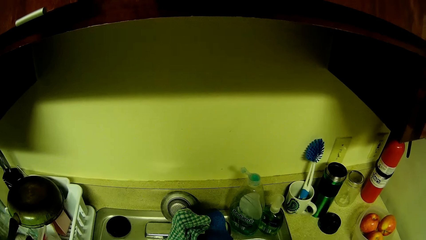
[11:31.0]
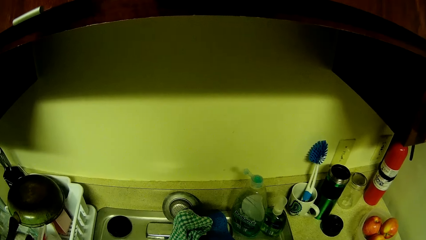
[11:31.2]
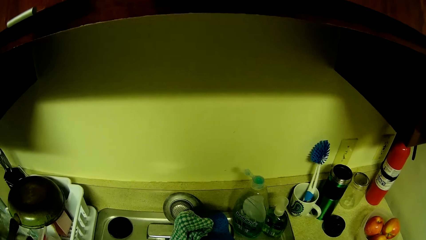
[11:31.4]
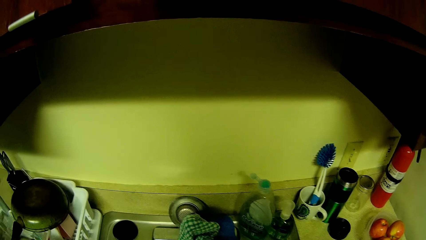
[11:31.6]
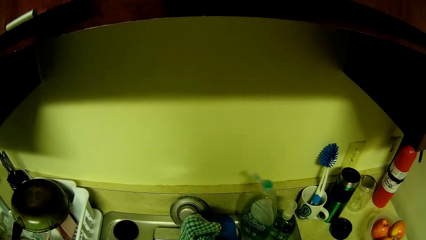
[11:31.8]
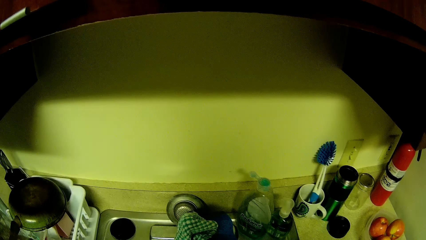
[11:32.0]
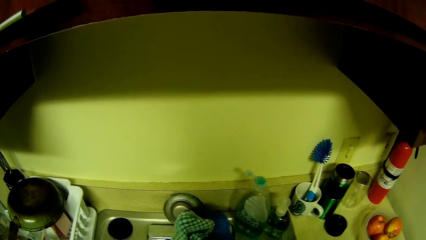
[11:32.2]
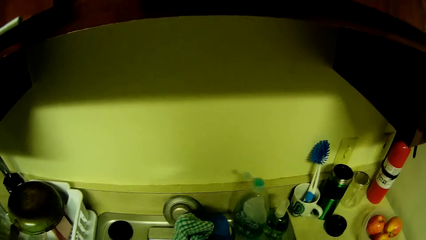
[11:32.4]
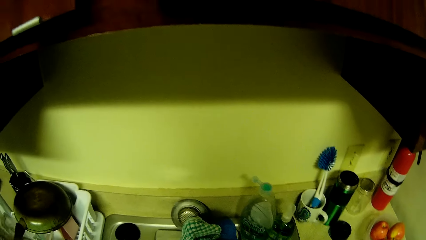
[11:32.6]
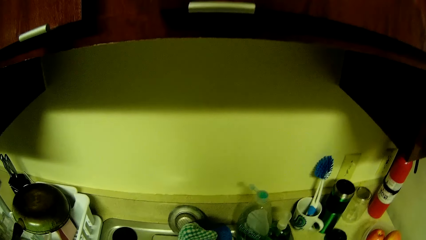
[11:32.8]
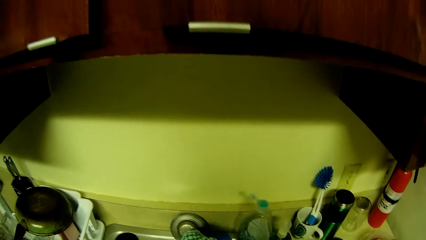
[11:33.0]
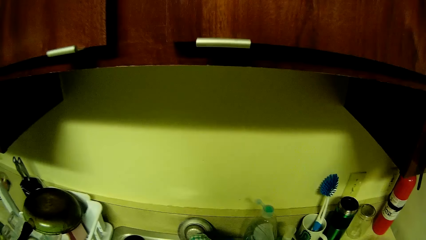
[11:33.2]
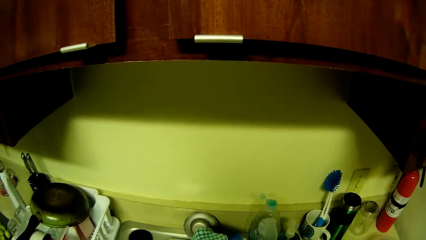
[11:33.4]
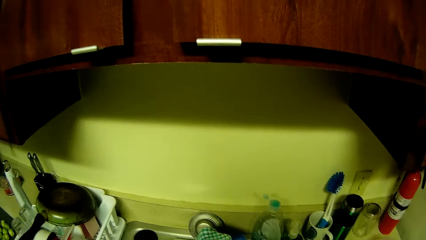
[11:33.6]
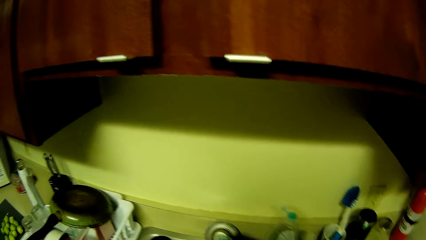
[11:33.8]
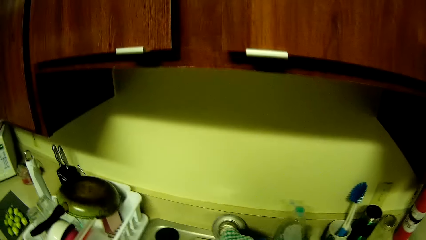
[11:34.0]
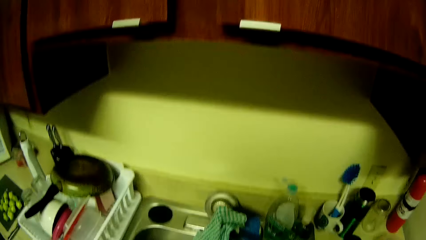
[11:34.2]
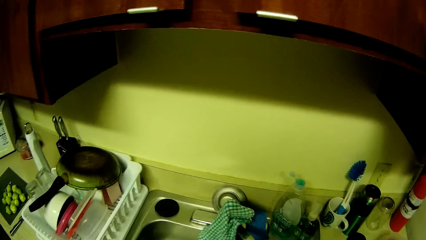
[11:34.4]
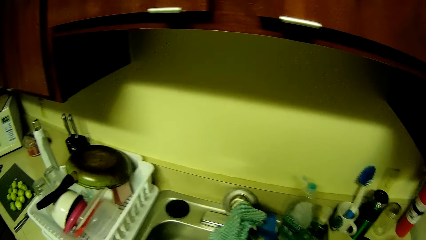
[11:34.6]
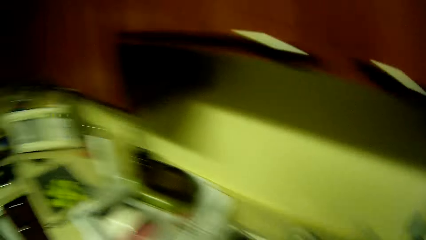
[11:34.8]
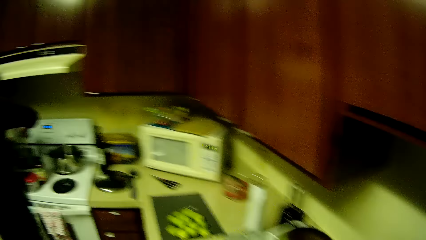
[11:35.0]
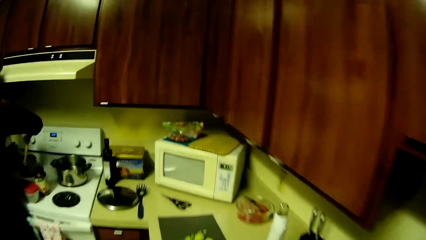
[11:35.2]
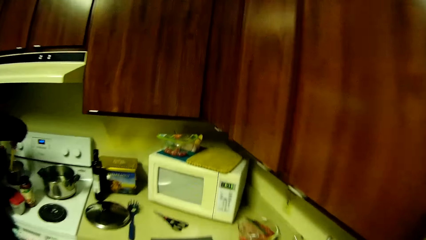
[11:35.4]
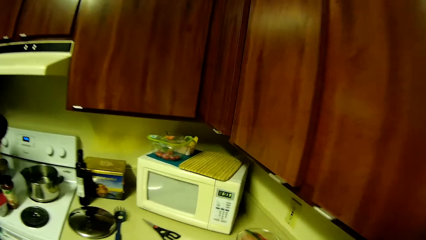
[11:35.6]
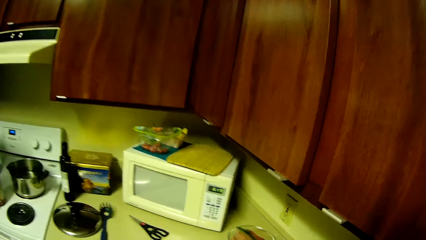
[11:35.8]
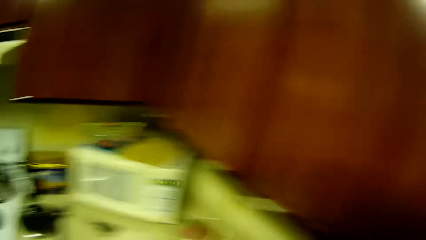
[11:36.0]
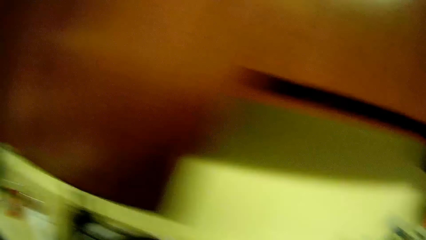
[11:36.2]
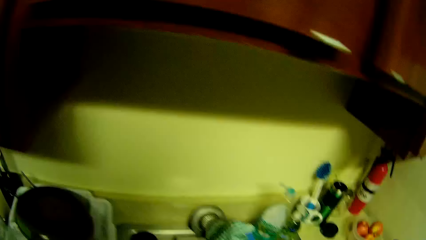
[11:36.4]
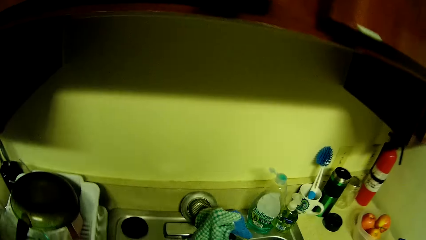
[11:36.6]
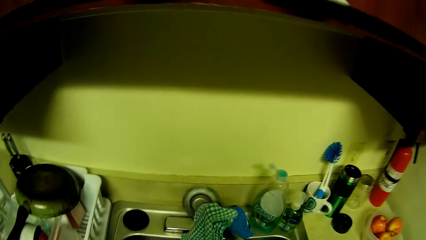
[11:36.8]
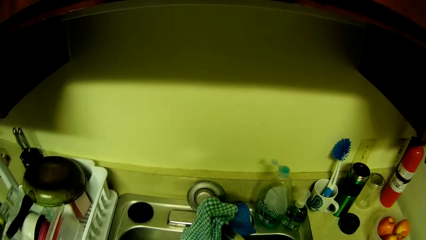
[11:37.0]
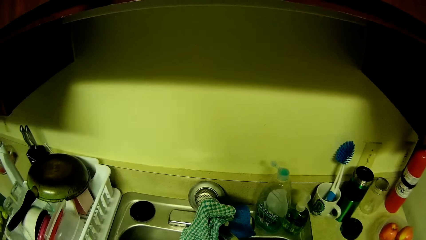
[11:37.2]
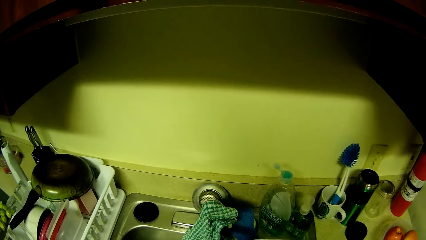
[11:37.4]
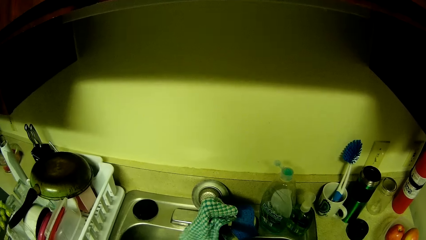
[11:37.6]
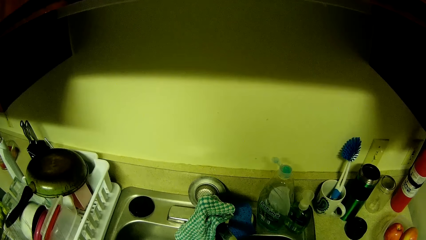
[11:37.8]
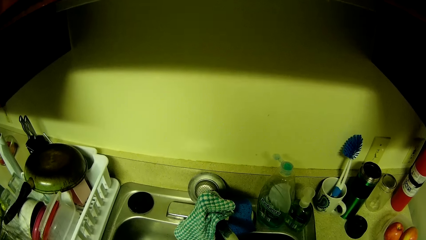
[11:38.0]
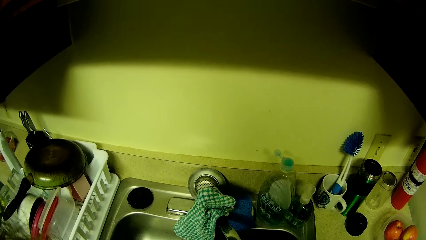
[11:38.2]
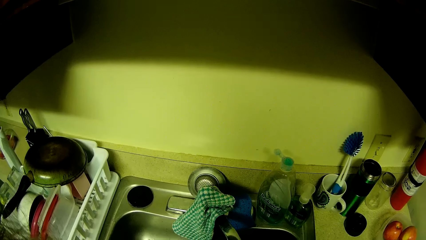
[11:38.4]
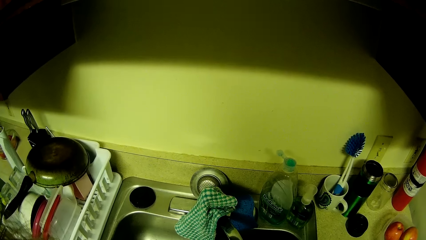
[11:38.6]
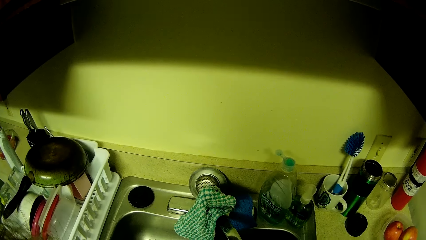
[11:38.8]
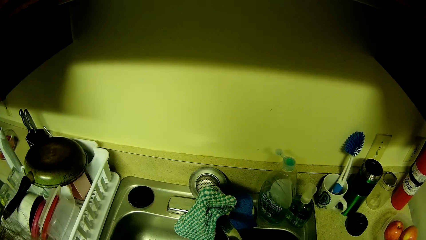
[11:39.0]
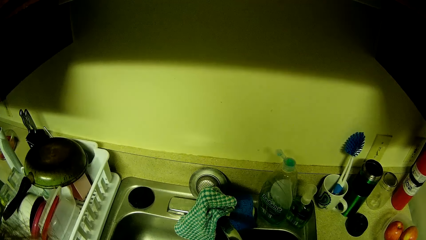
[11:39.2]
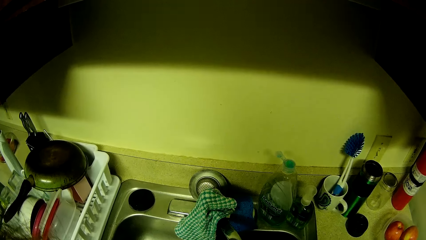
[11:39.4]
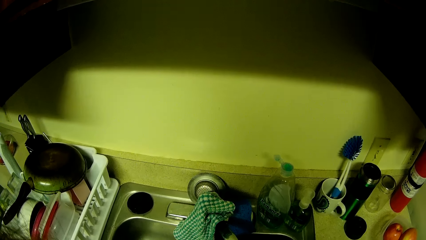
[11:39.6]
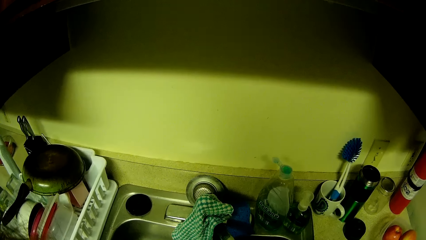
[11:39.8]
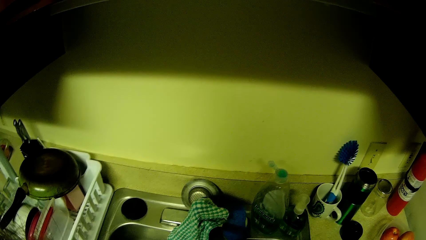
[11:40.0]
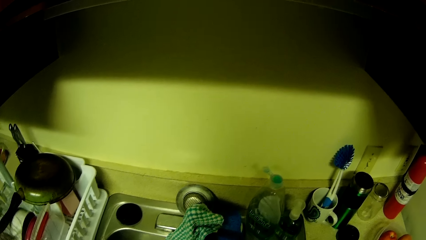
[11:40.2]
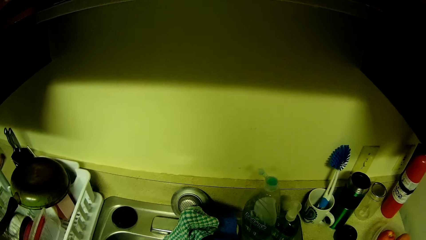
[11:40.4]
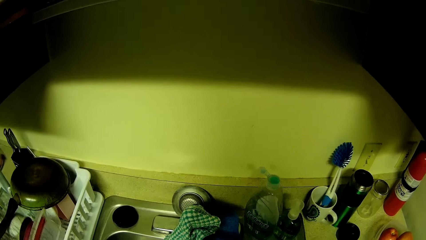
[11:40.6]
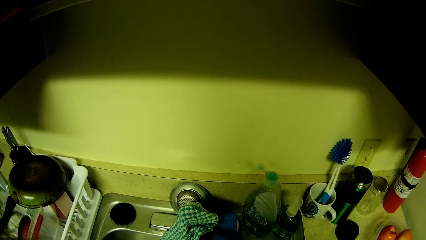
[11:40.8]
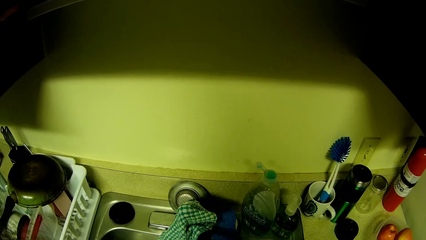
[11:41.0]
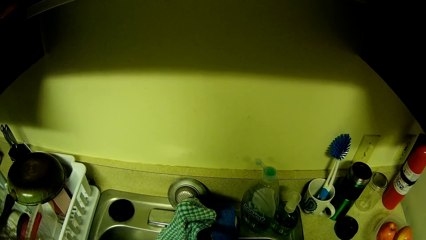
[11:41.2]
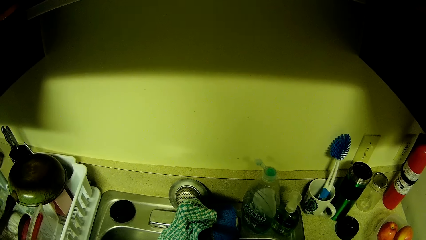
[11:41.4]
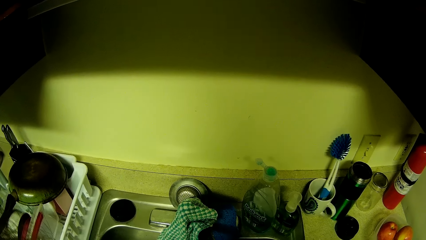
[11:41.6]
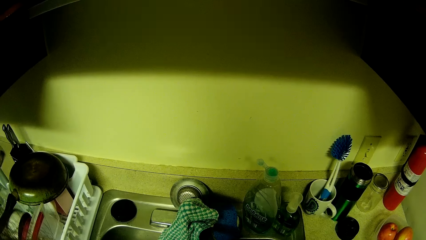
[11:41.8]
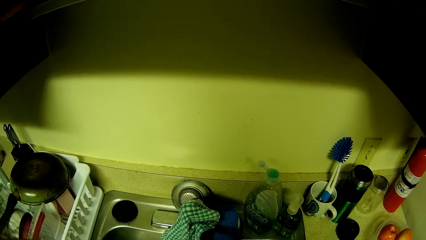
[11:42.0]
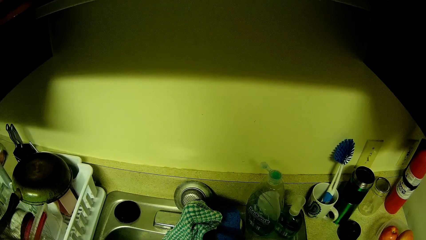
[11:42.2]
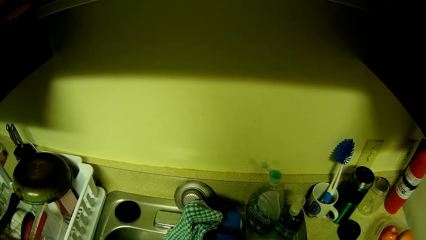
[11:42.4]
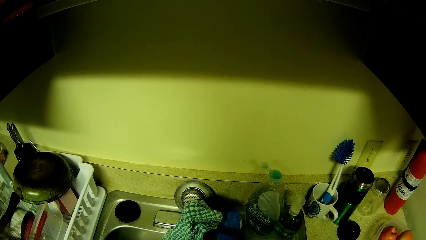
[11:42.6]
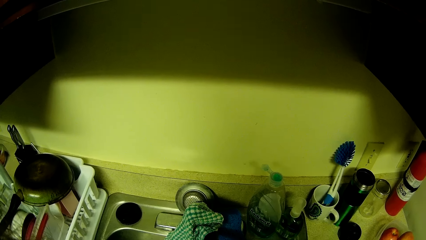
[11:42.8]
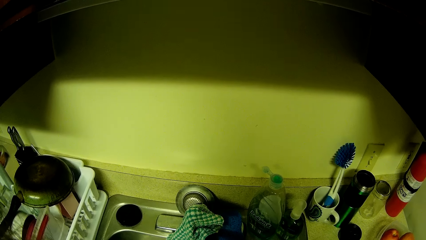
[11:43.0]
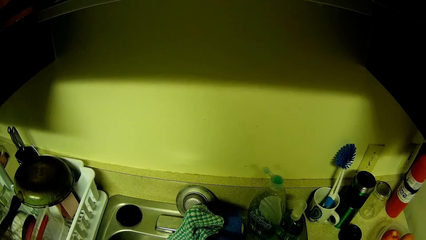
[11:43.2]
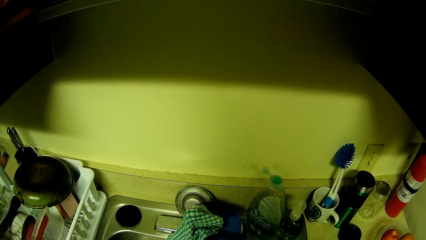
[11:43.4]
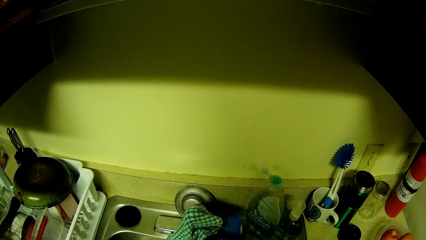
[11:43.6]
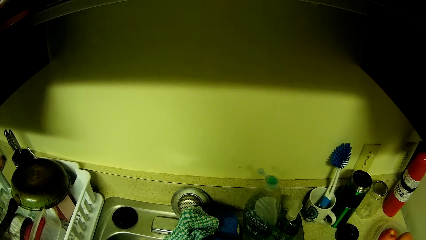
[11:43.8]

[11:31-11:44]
The camera wearer looks at the utensils.

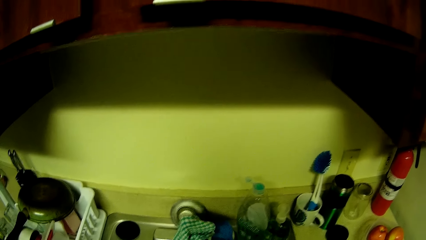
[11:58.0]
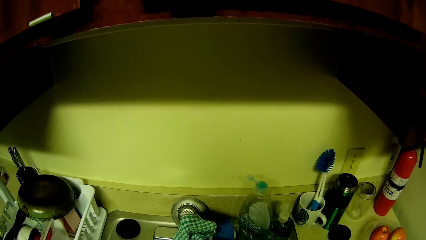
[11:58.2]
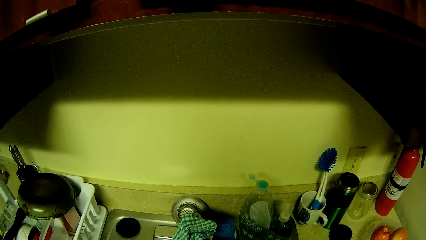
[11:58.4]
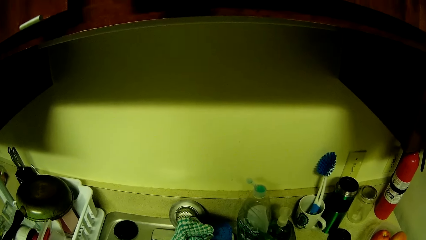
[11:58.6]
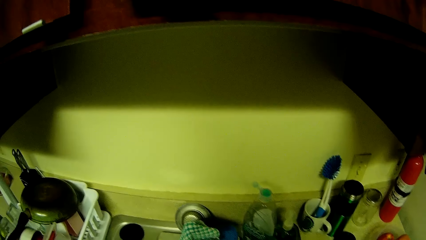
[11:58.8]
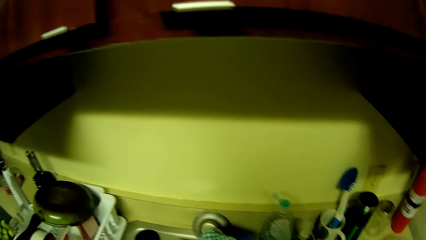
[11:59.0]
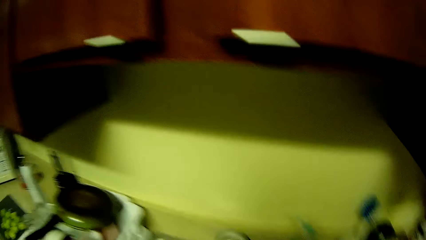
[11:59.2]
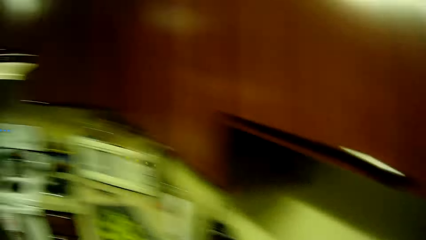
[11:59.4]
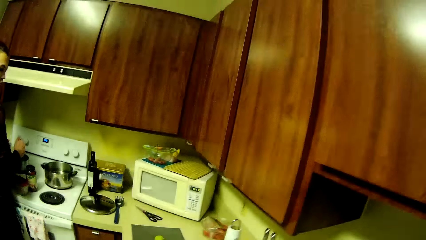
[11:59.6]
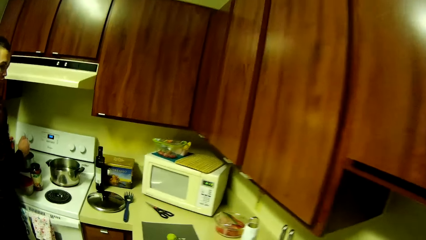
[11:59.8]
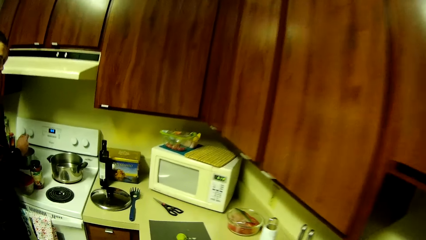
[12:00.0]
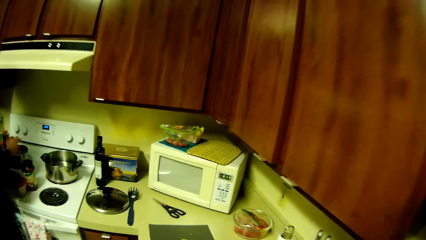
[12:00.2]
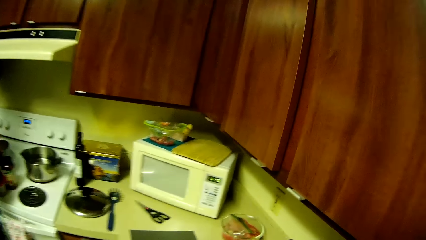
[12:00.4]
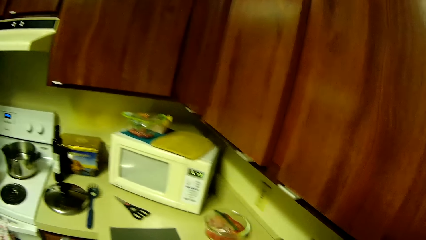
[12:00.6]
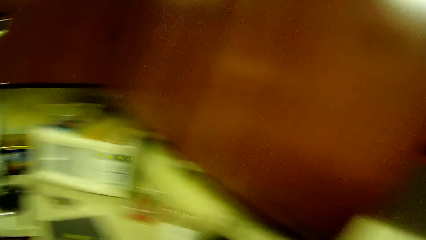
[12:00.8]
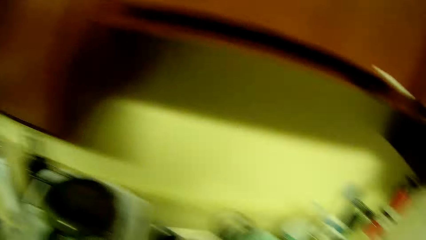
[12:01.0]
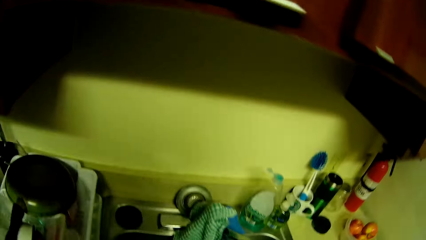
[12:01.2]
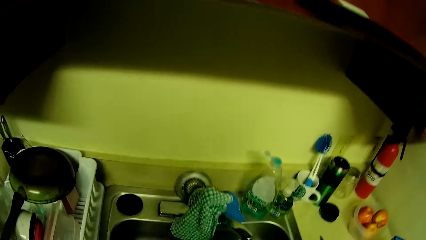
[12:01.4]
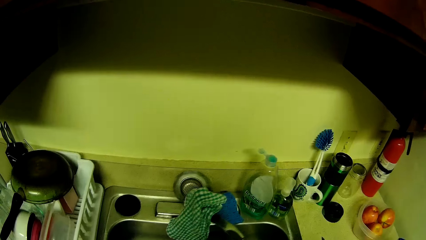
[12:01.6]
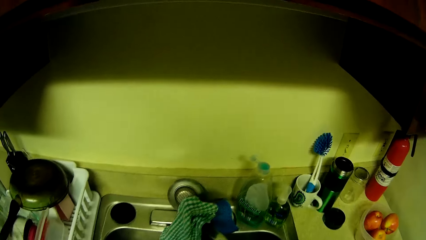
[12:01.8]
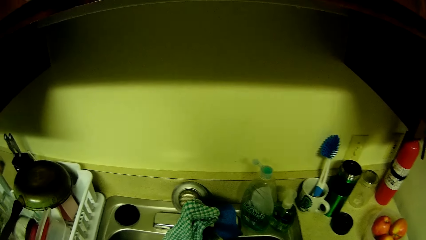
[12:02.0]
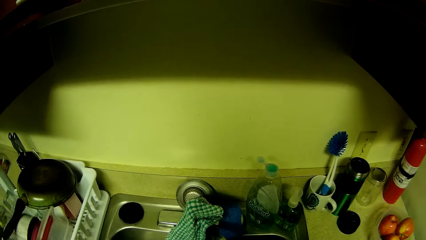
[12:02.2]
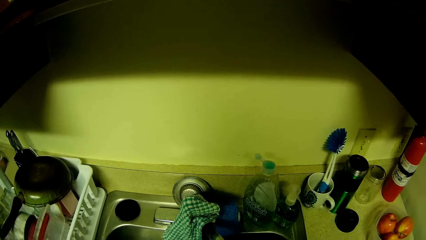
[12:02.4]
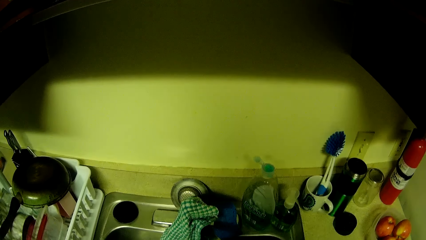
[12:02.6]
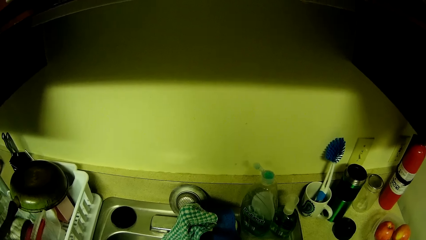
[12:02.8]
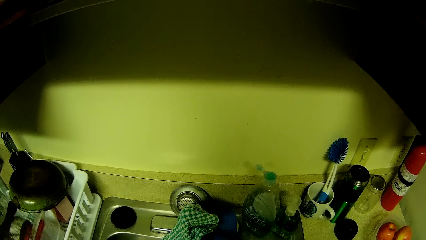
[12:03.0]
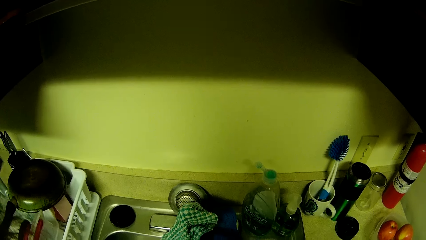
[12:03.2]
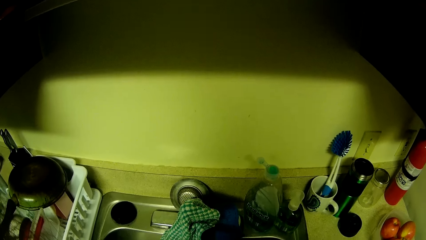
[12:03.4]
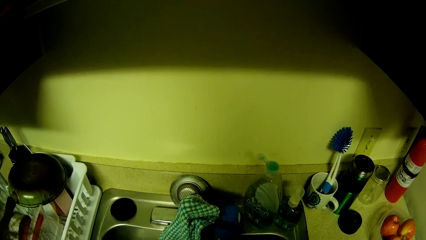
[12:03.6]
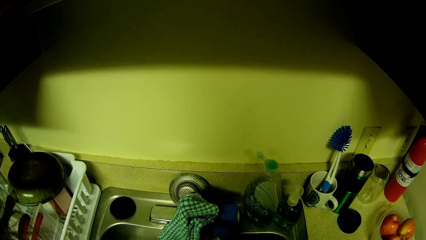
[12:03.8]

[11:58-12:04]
The man cooks on the gas cooker. The camera wearer looks at the oven. They wash the fruit in the basin with both hands.
